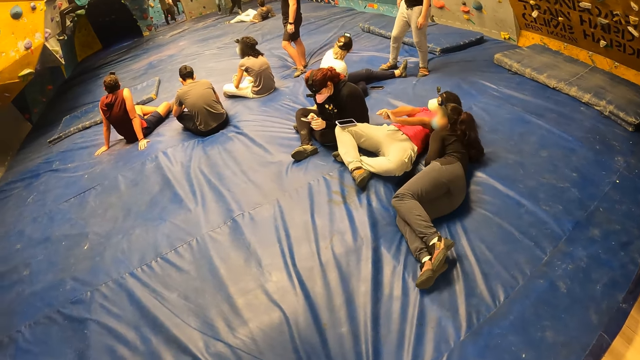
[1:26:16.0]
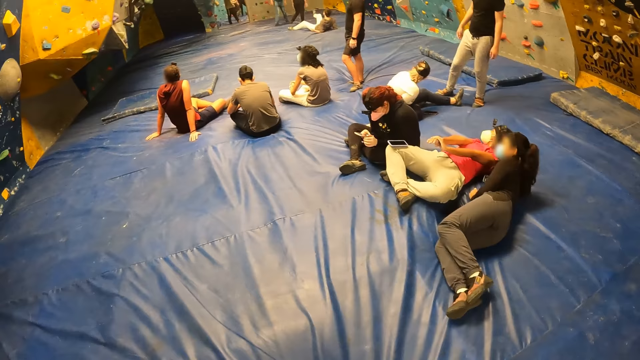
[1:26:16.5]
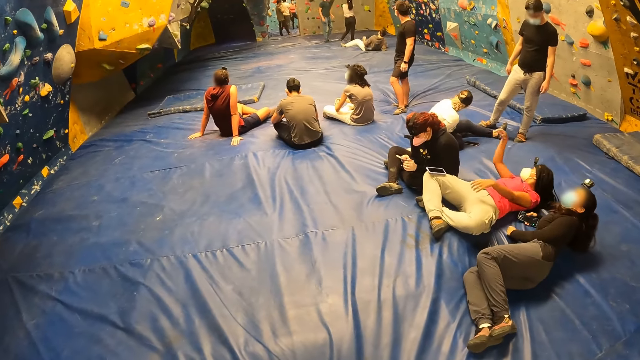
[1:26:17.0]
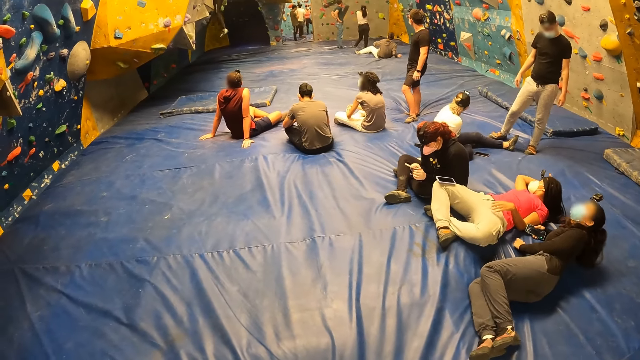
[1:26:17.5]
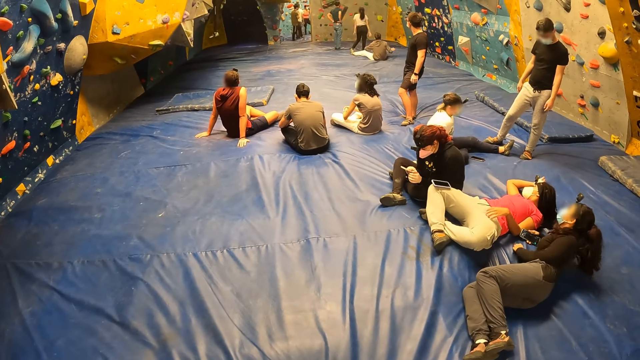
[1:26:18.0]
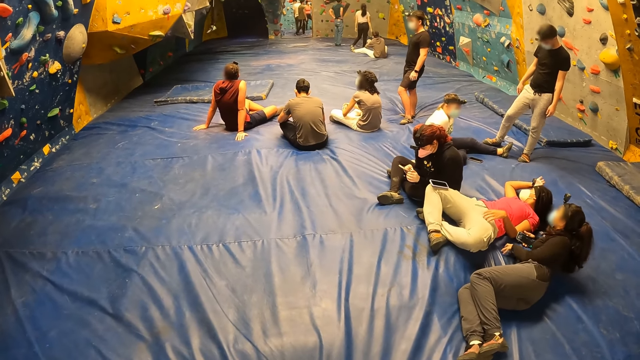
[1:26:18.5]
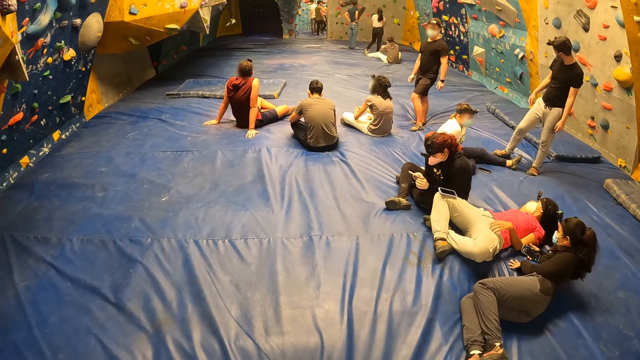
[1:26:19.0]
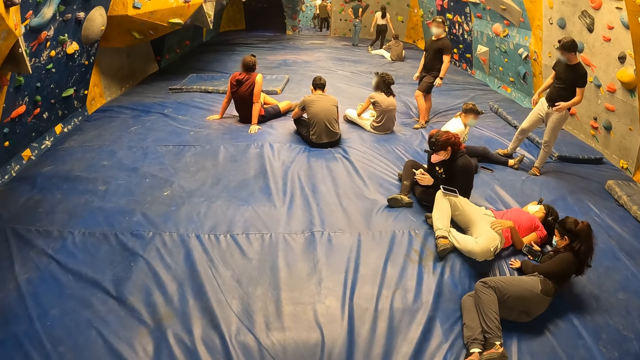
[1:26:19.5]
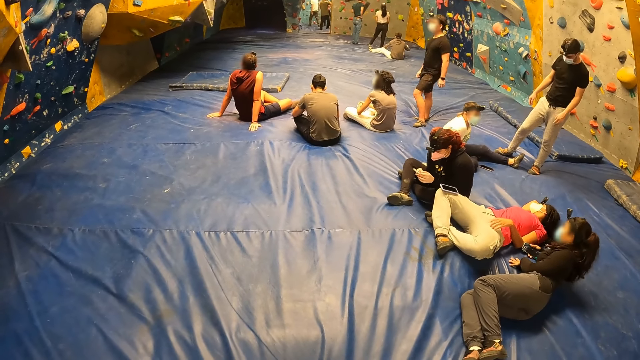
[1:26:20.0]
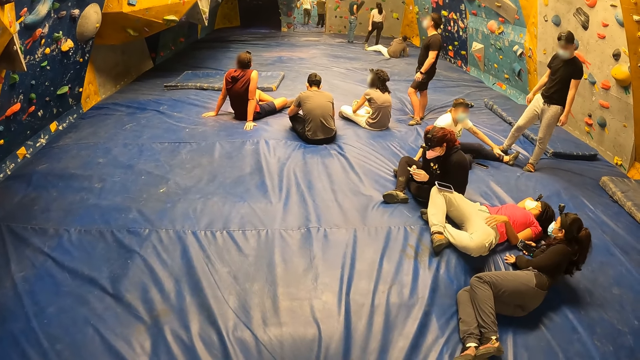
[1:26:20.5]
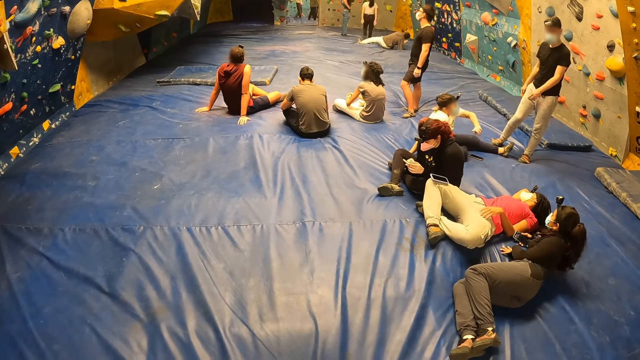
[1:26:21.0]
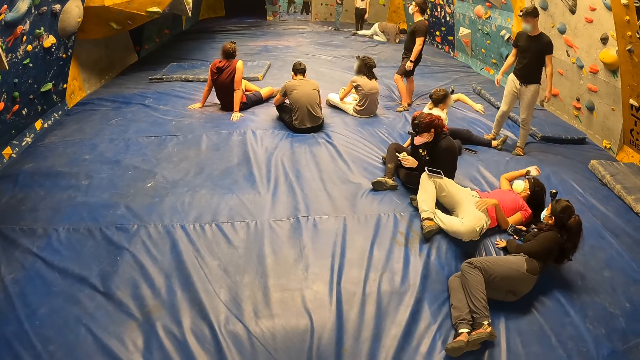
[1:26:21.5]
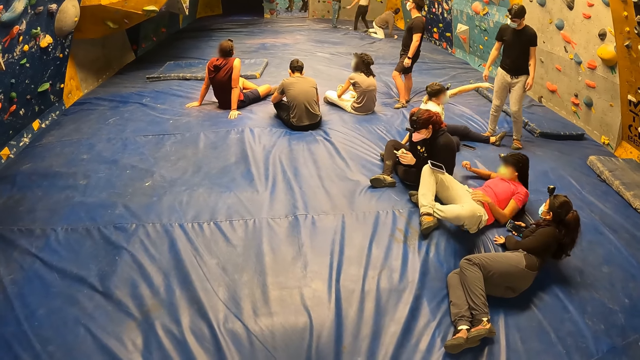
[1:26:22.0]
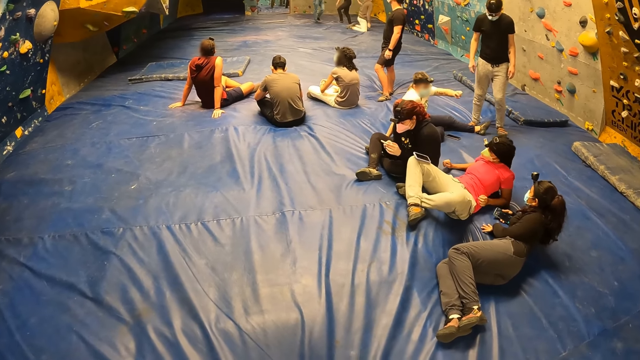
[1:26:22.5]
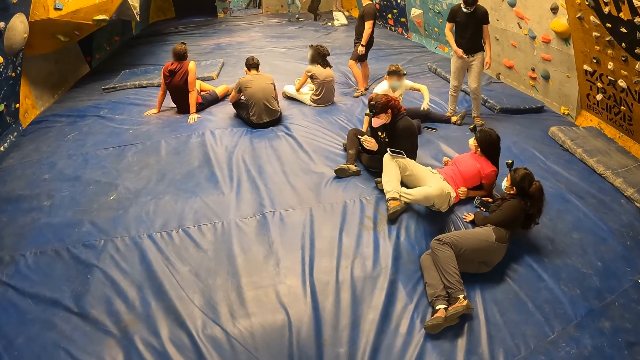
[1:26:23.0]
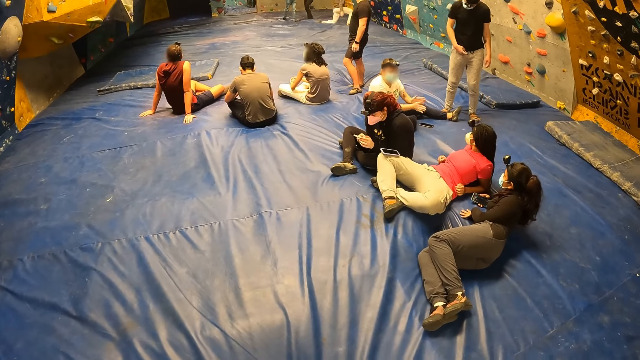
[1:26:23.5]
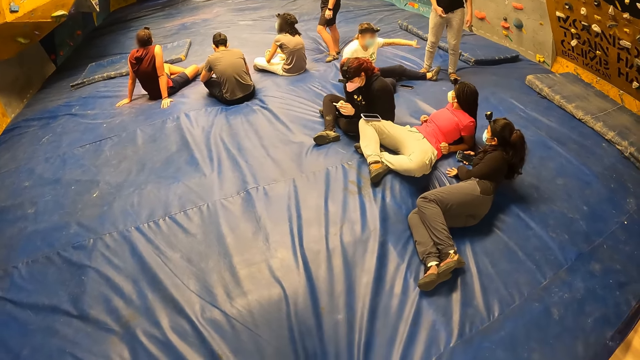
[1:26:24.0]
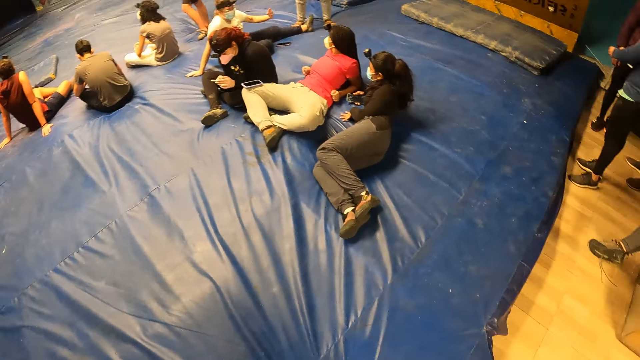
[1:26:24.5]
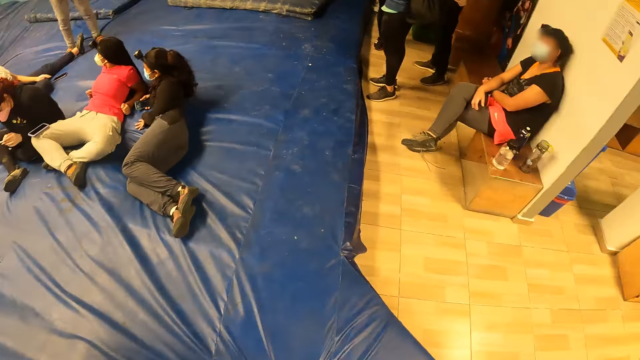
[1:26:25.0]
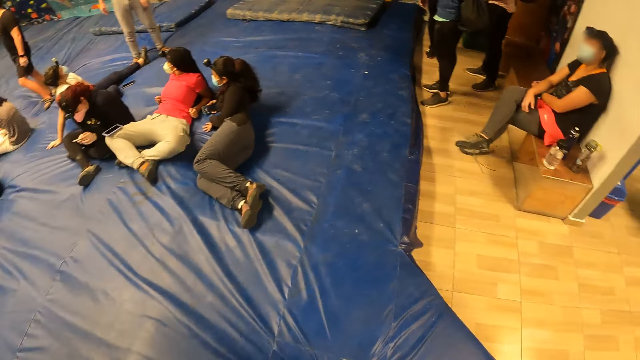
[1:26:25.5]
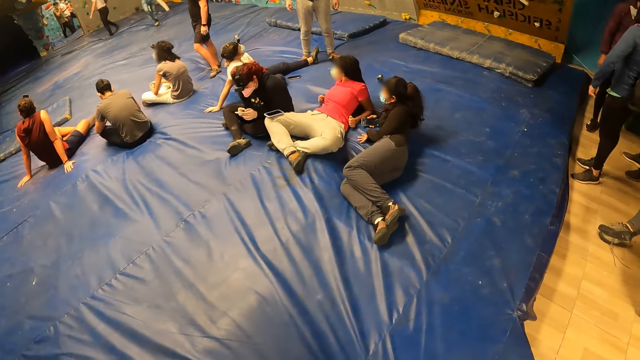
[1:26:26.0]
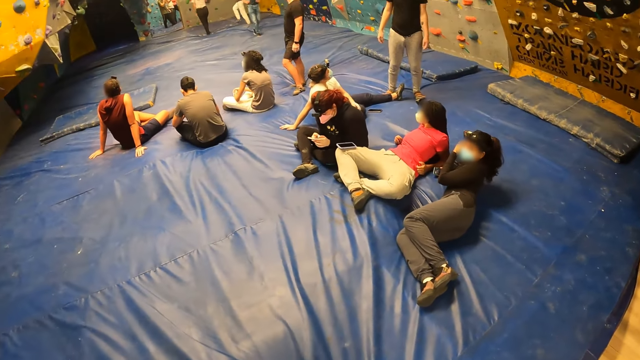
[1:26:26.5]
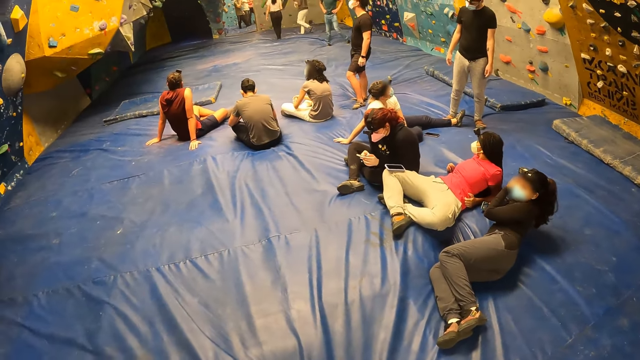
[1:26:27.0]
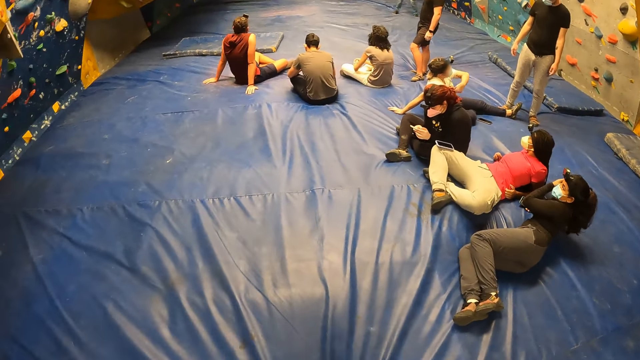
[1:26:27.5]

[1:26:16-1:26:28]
The camera wearer still moves around. They look around.

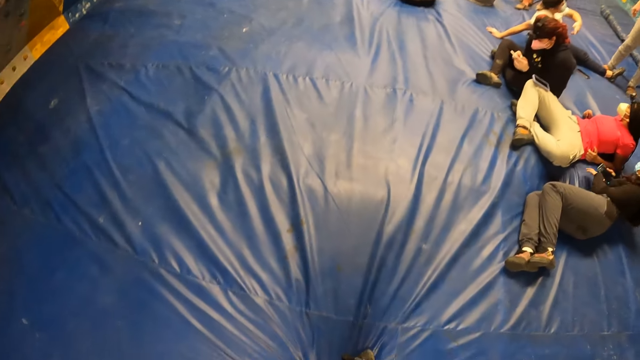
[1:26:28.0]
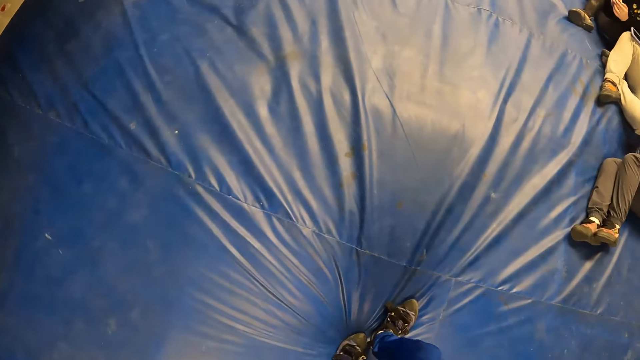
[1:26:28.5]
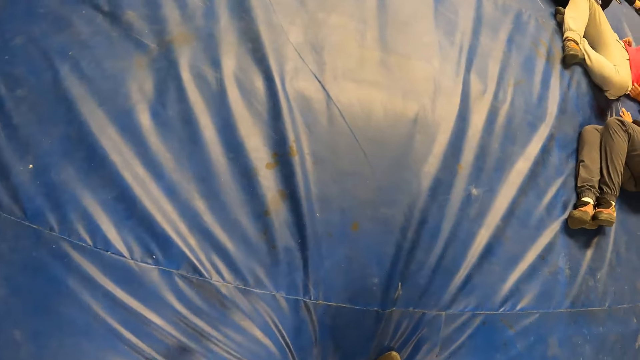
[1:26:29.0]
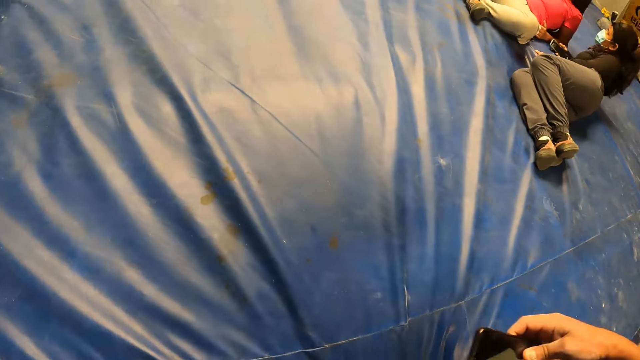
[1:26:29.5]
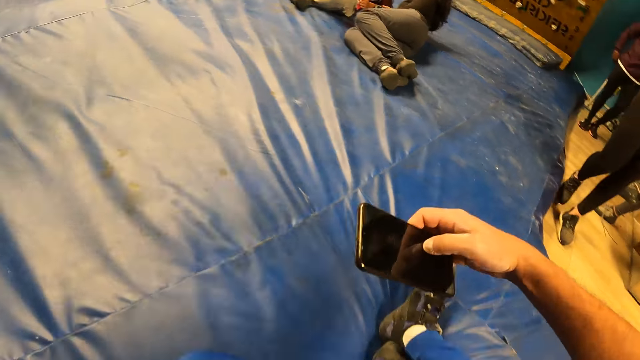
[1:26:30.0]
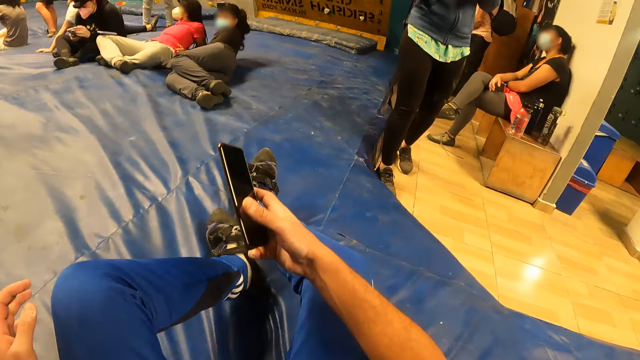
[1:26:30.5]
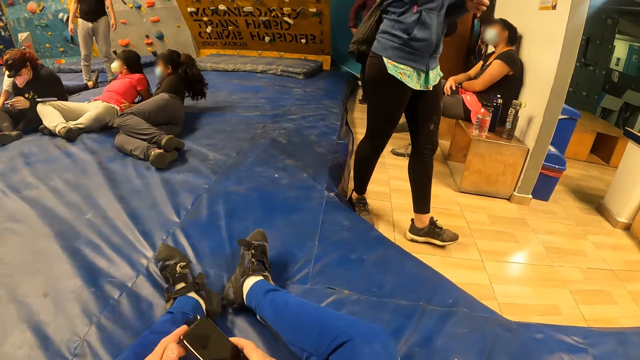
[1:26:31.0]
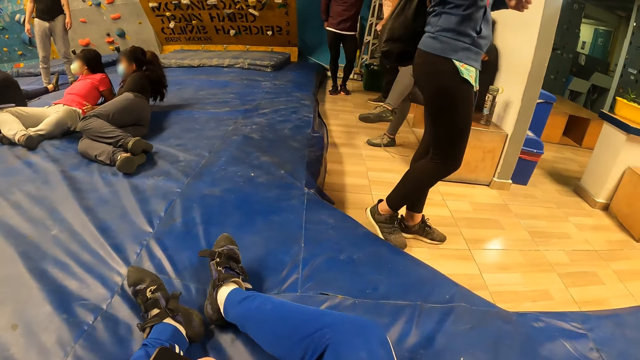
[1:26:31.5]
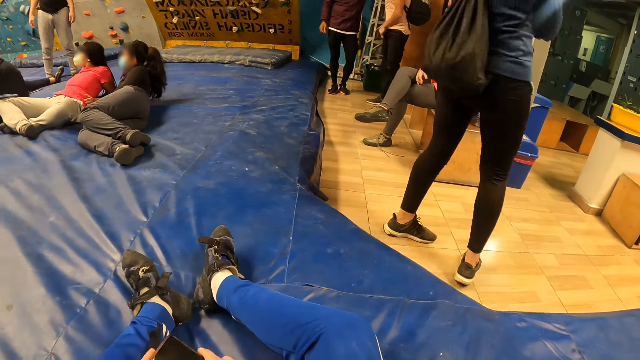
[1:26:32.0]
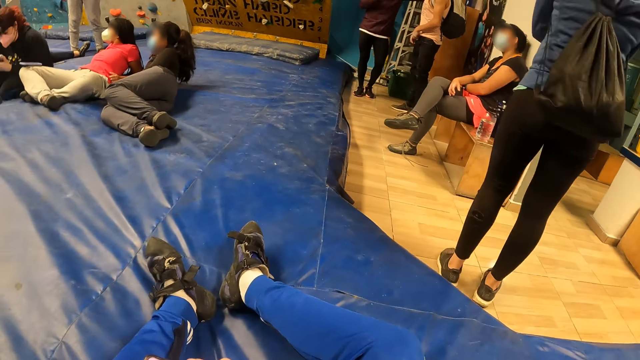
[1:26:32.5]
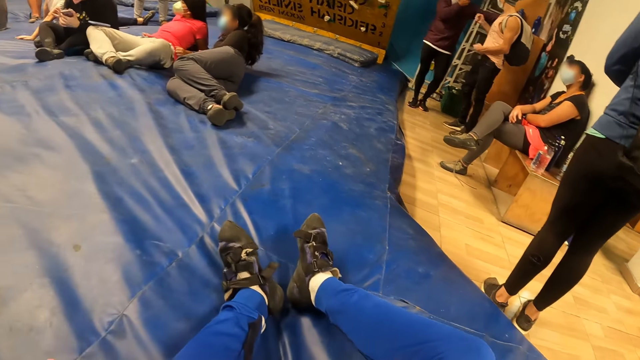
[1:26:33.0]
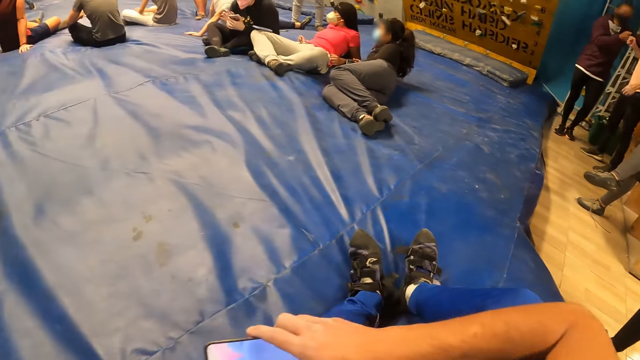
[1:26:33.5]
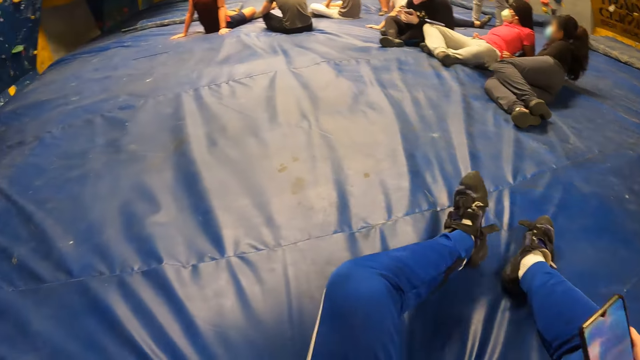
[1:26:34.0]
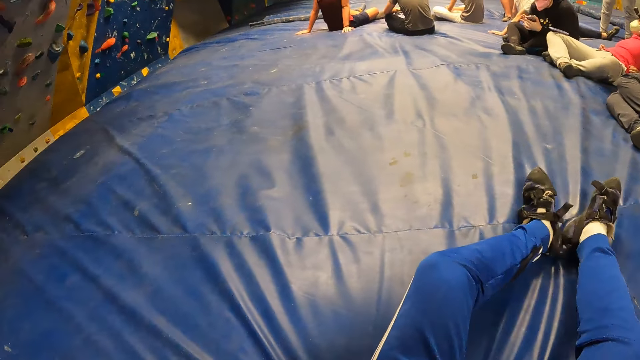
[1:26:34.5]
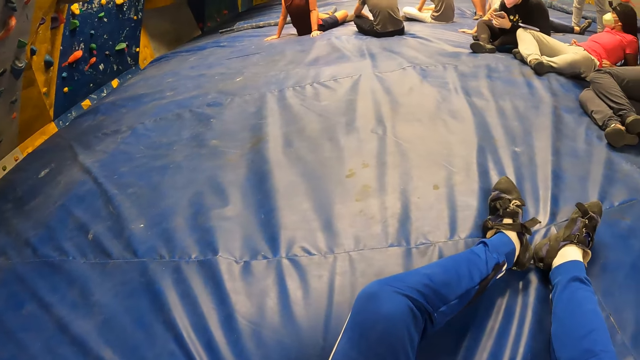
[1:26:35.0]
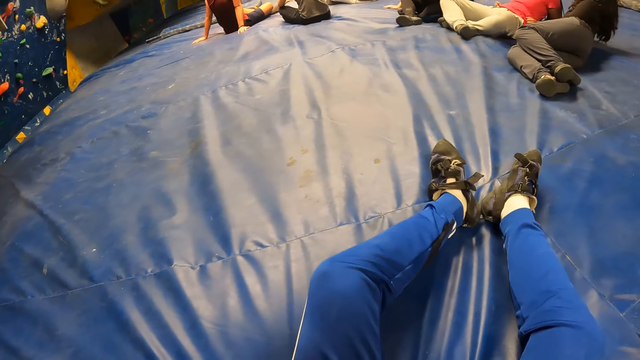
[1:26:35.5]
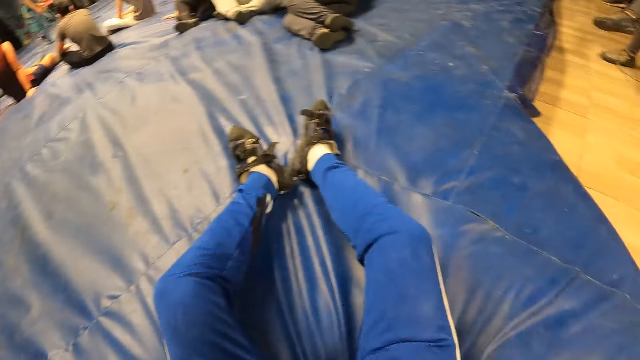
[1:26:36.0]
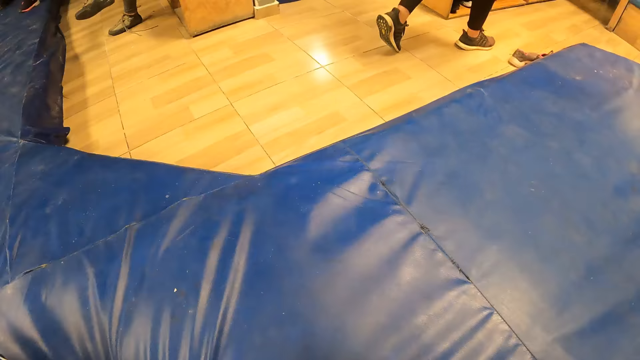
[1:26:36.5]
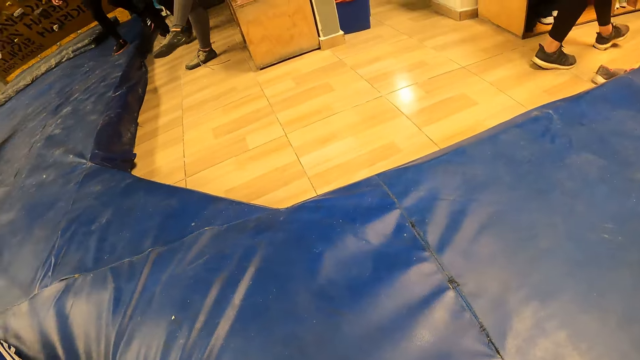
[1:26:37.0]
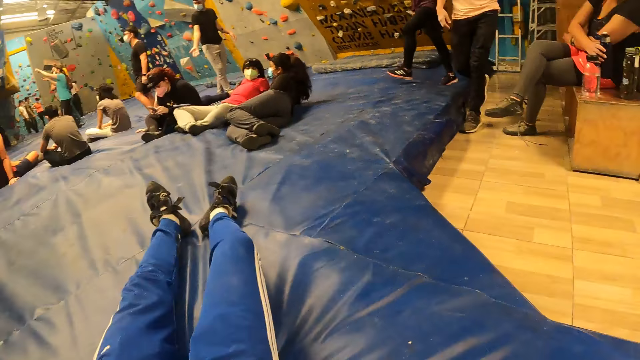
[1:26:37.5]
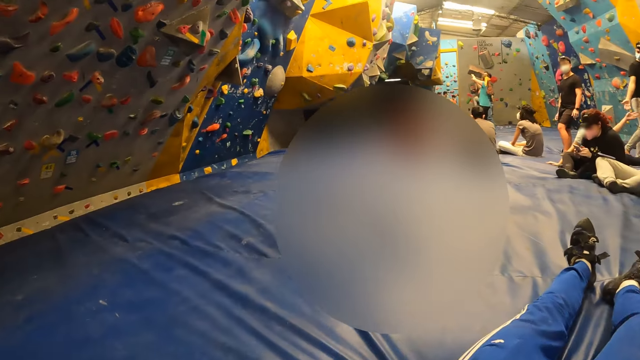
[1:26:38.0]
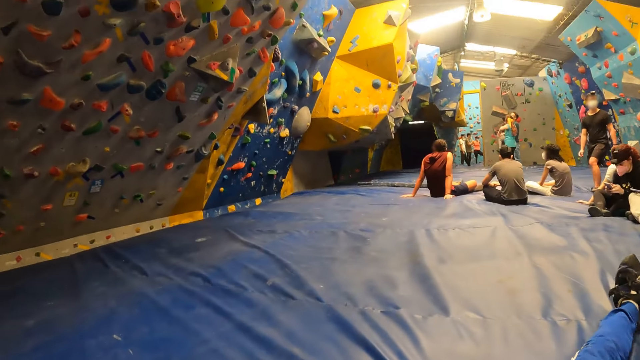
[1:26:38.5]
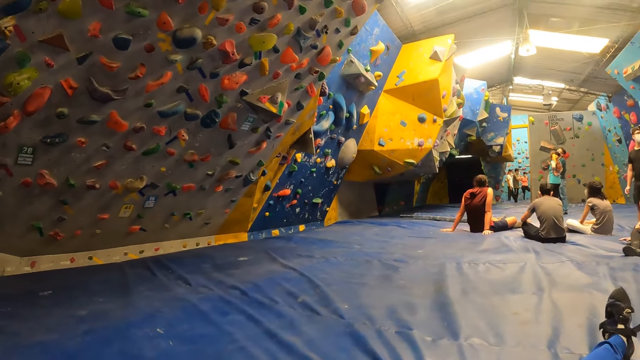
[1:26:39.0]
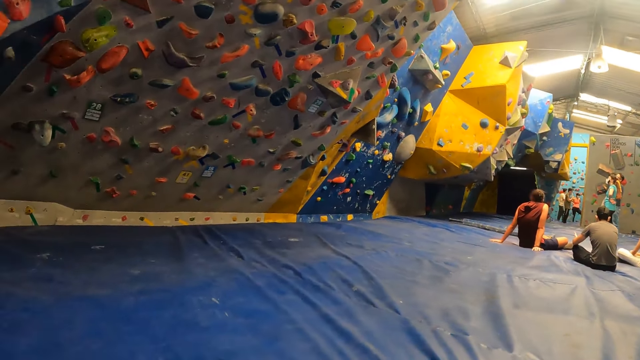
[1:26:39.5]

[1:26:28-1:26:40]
The camera wearer holds a phone in his right hand. He sits on a crash mat in a wall climbing centre. He holds the phone with both hands. He moves his right hand towards the left. He returns his right hand to its position. He moves around. He lies on the crash mat at the wall climbing centre.
